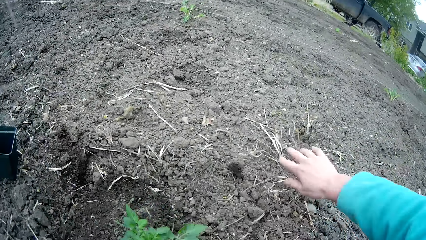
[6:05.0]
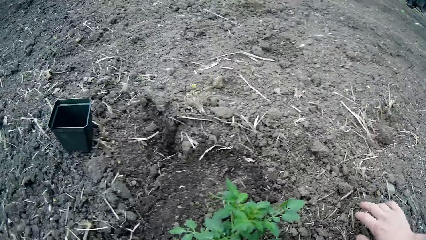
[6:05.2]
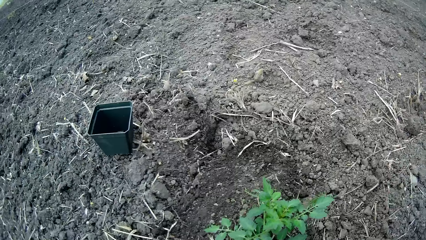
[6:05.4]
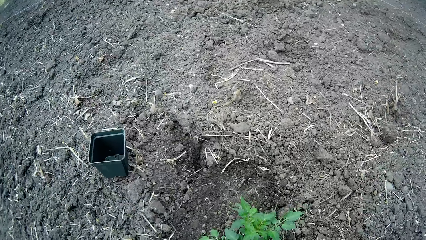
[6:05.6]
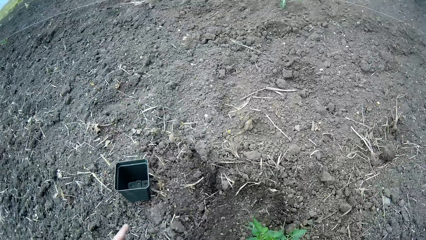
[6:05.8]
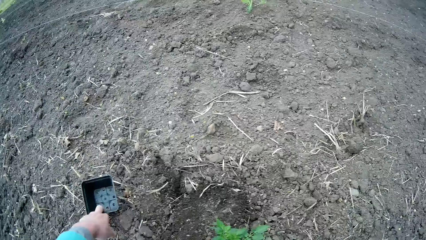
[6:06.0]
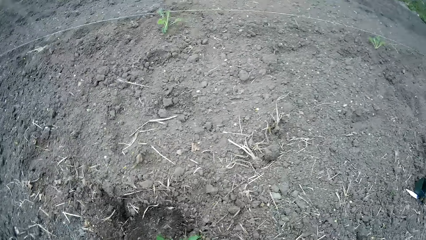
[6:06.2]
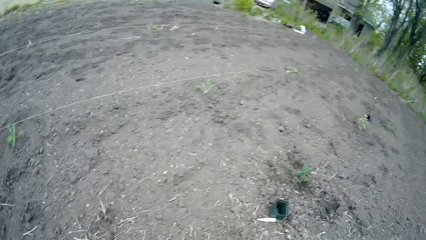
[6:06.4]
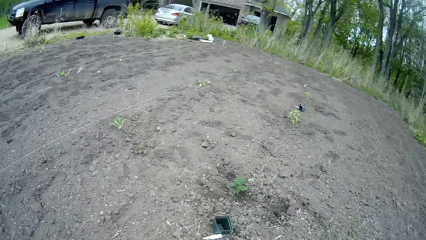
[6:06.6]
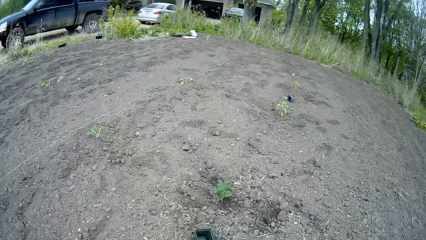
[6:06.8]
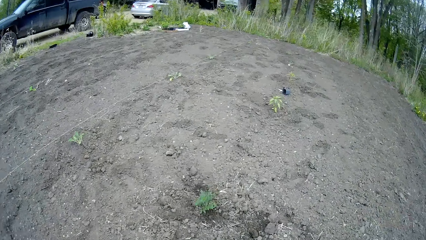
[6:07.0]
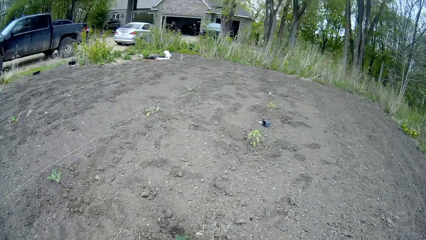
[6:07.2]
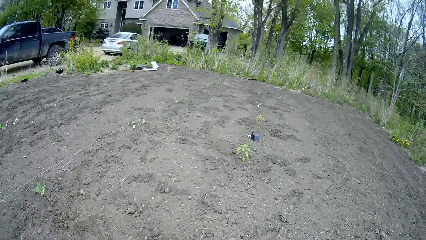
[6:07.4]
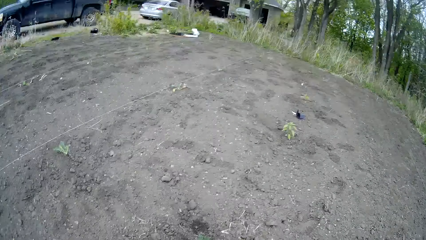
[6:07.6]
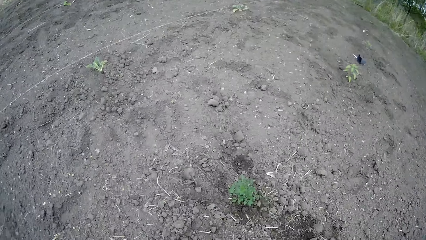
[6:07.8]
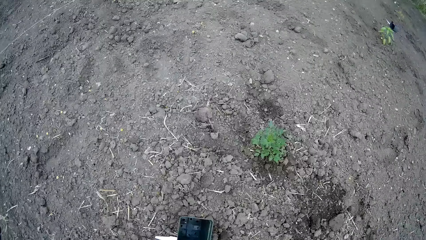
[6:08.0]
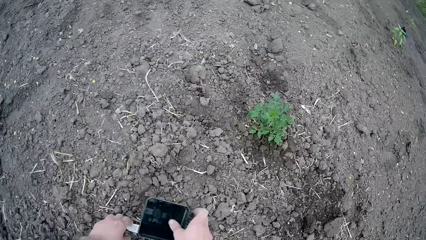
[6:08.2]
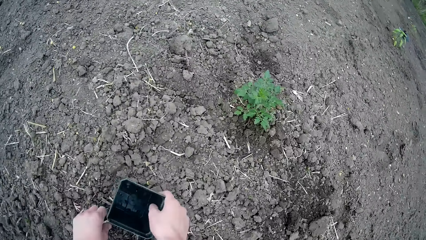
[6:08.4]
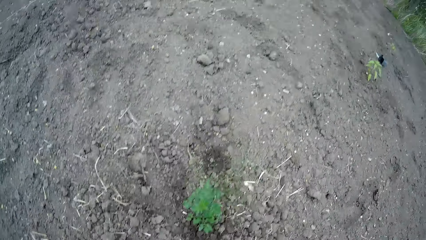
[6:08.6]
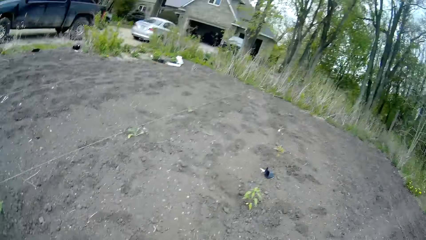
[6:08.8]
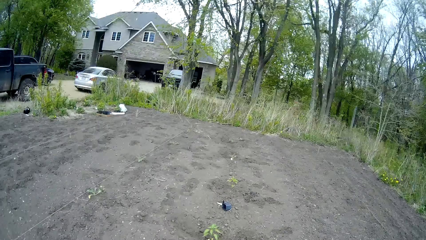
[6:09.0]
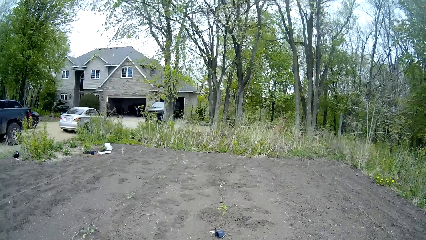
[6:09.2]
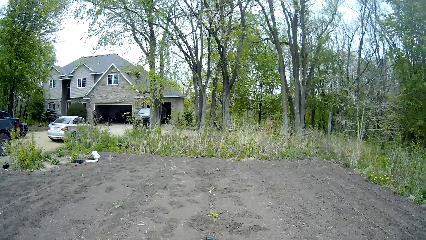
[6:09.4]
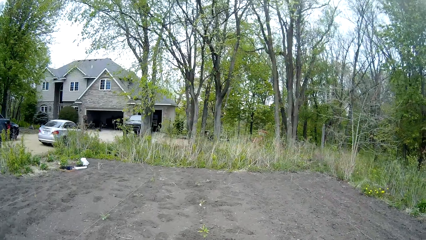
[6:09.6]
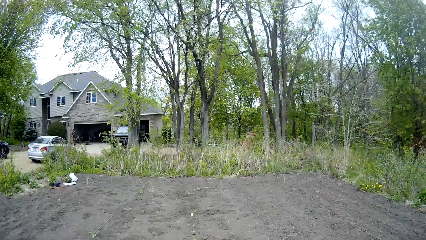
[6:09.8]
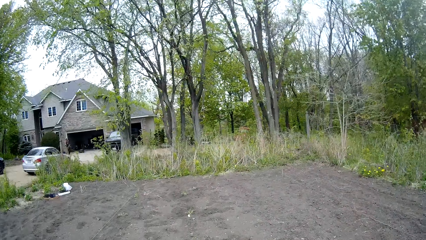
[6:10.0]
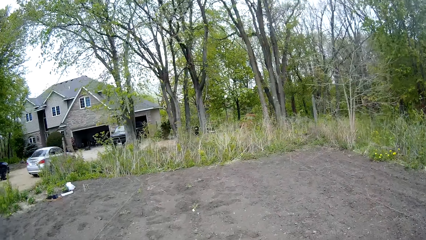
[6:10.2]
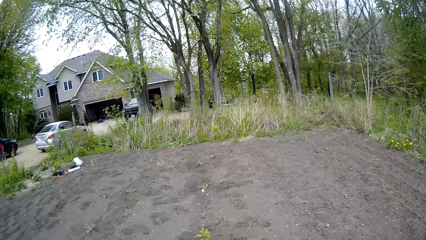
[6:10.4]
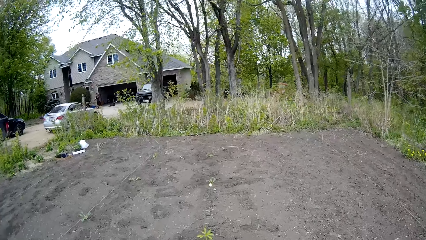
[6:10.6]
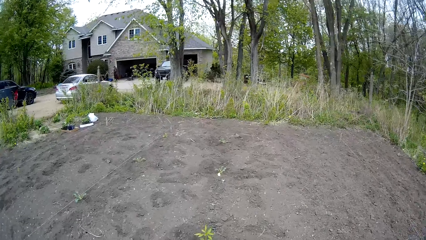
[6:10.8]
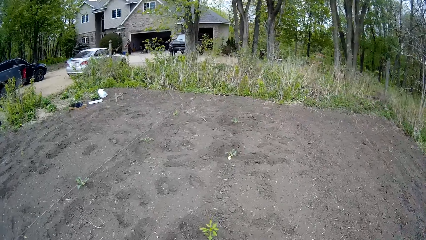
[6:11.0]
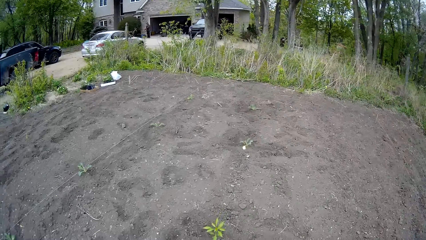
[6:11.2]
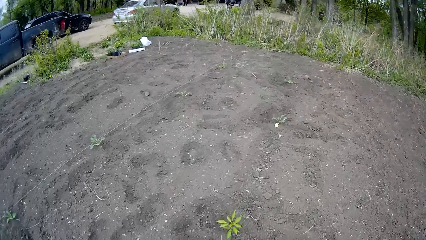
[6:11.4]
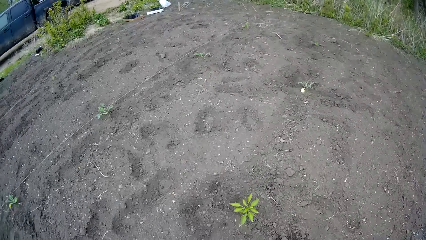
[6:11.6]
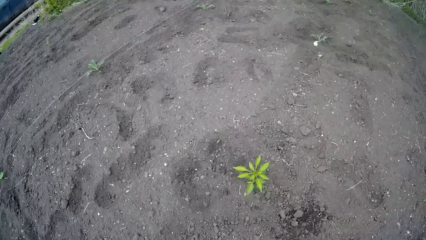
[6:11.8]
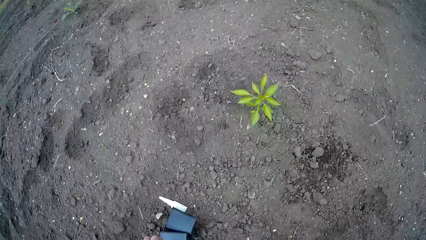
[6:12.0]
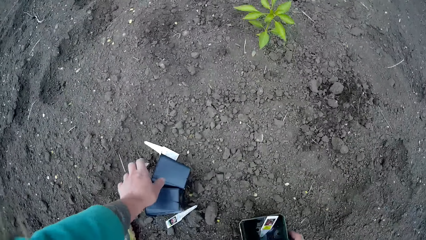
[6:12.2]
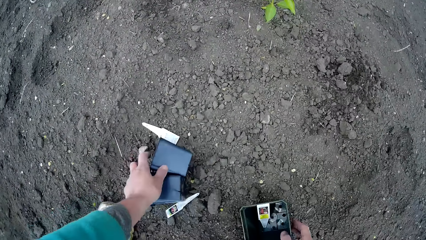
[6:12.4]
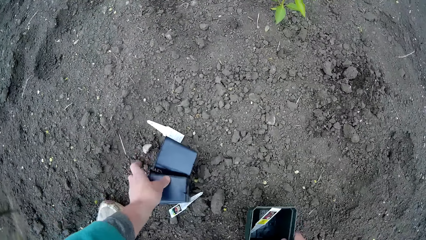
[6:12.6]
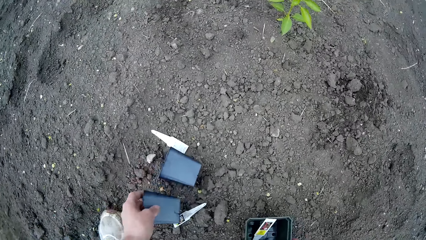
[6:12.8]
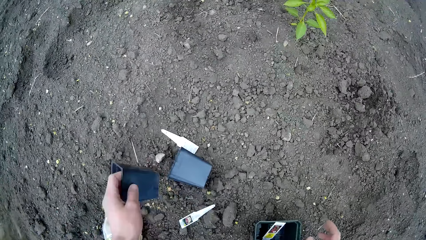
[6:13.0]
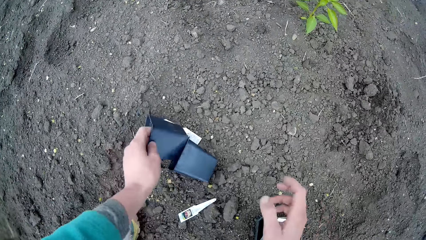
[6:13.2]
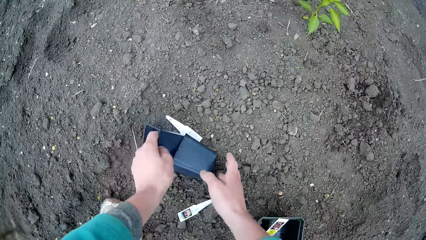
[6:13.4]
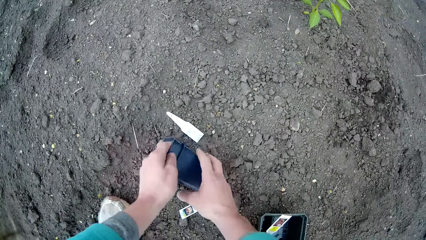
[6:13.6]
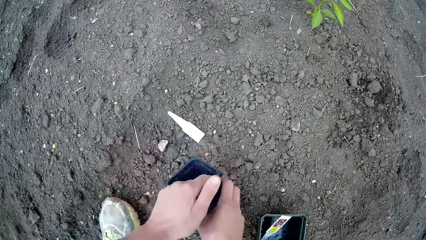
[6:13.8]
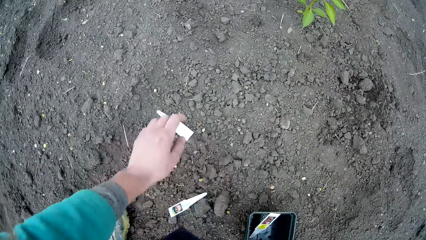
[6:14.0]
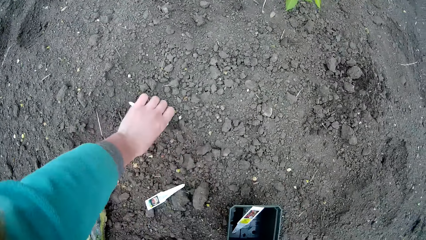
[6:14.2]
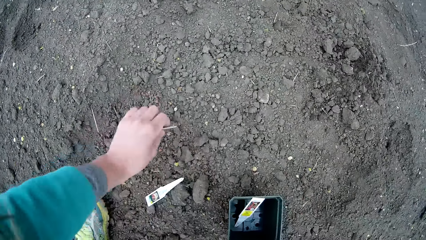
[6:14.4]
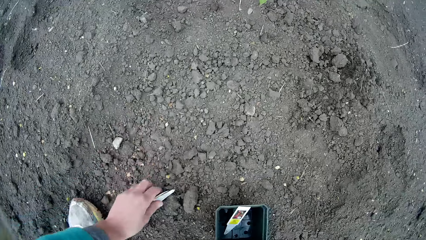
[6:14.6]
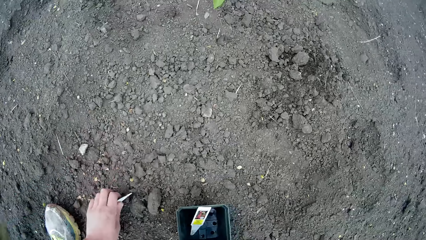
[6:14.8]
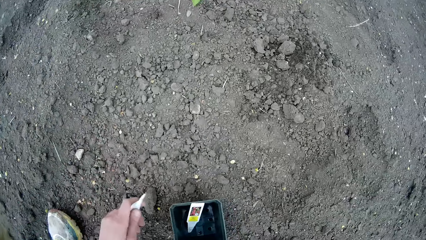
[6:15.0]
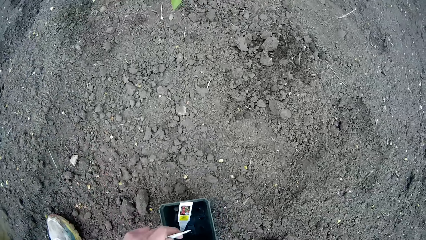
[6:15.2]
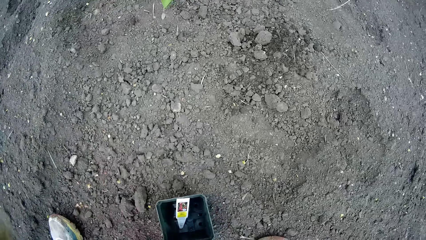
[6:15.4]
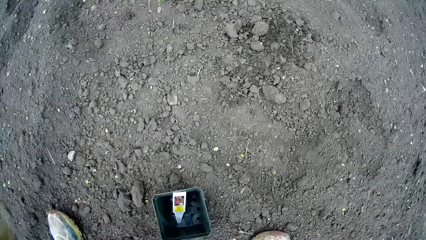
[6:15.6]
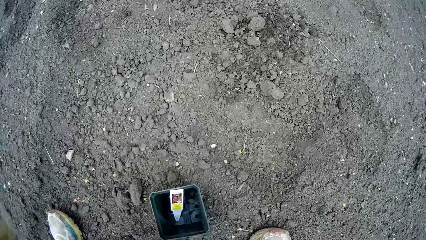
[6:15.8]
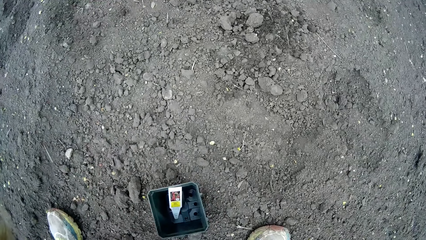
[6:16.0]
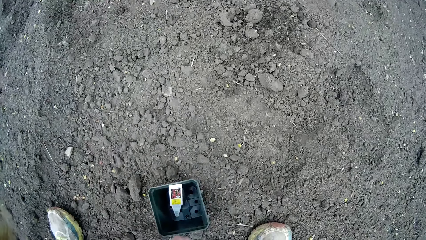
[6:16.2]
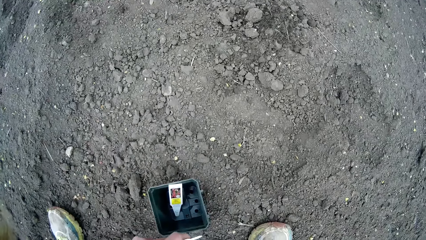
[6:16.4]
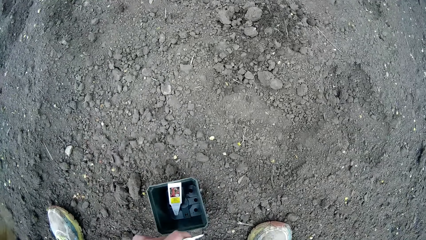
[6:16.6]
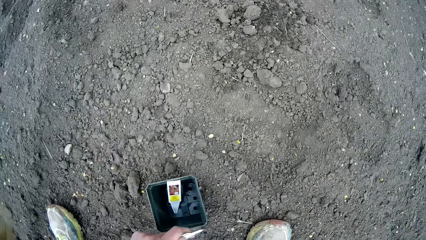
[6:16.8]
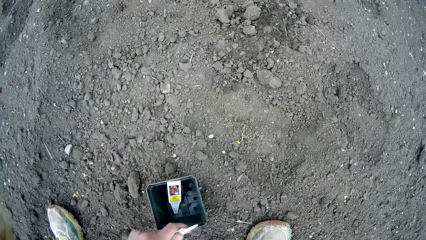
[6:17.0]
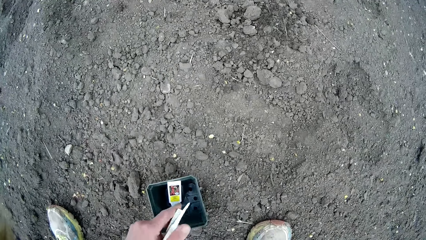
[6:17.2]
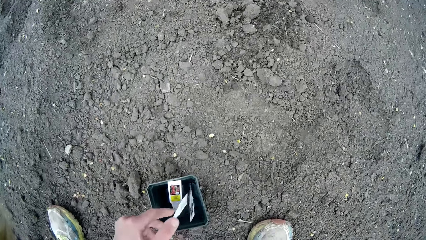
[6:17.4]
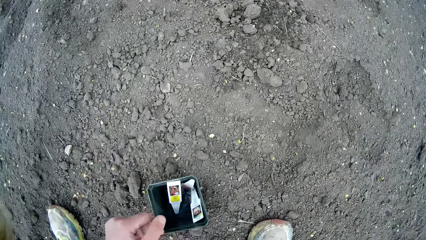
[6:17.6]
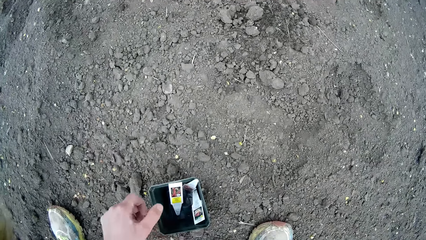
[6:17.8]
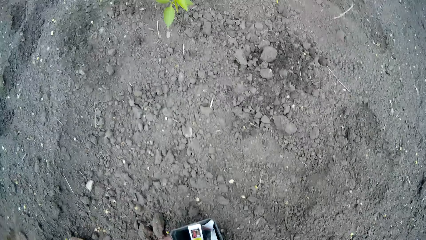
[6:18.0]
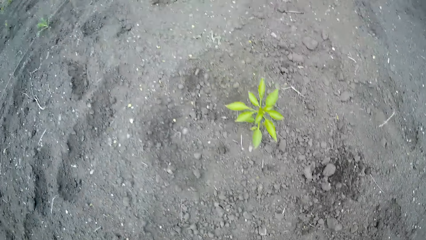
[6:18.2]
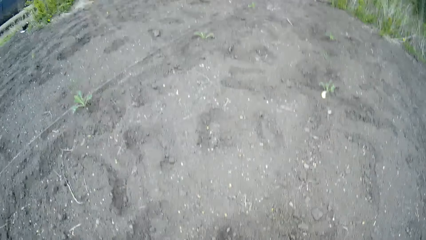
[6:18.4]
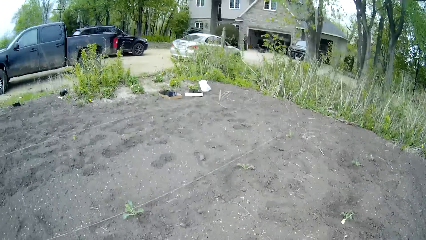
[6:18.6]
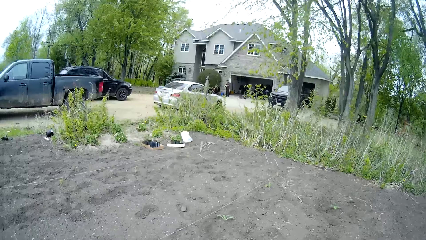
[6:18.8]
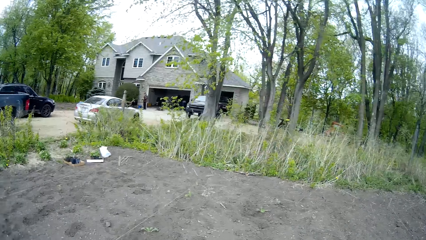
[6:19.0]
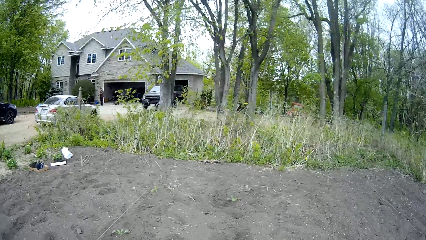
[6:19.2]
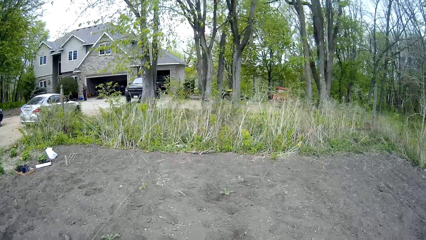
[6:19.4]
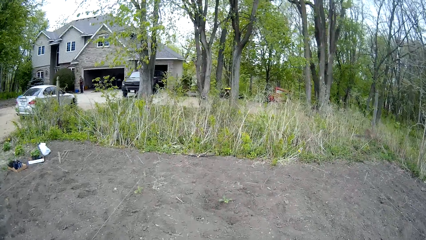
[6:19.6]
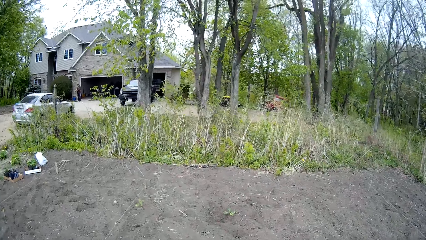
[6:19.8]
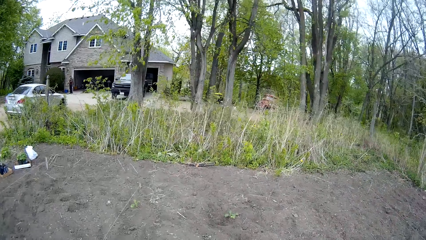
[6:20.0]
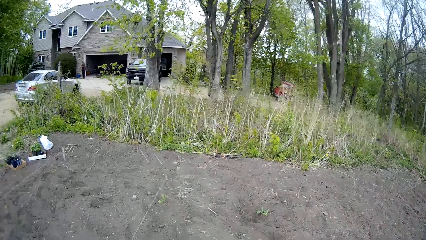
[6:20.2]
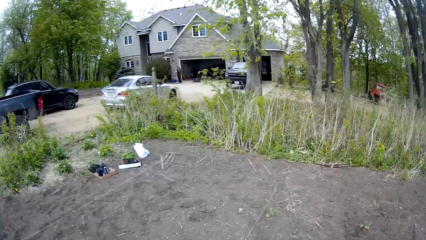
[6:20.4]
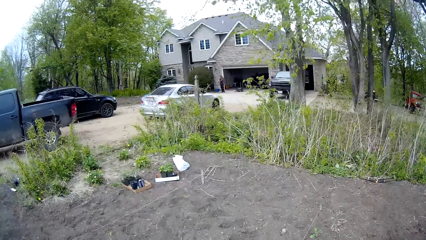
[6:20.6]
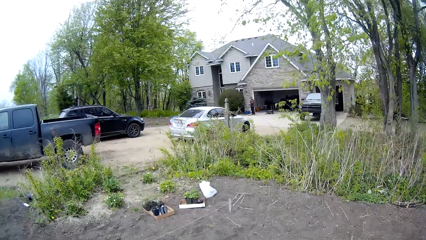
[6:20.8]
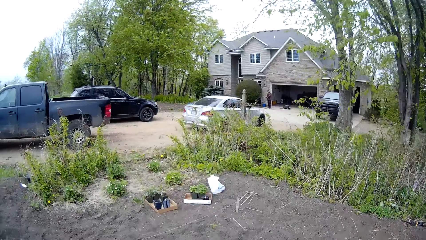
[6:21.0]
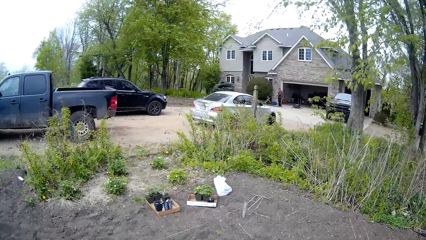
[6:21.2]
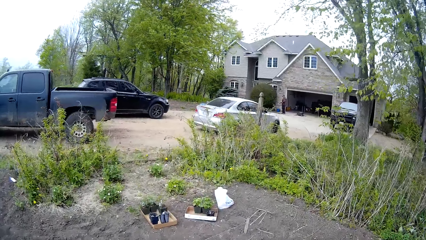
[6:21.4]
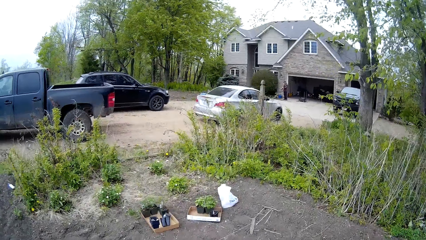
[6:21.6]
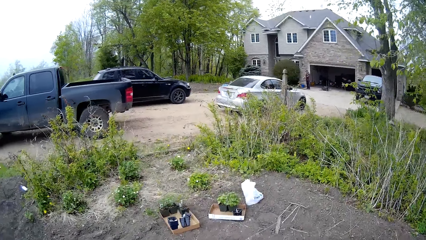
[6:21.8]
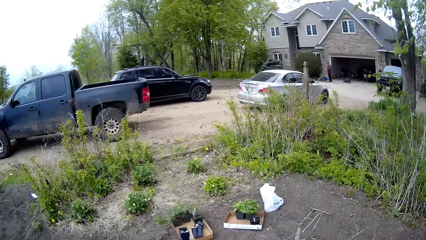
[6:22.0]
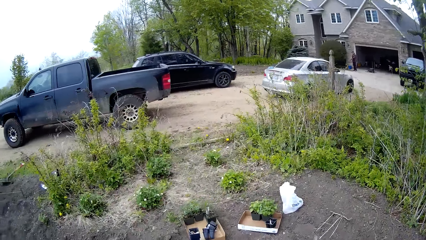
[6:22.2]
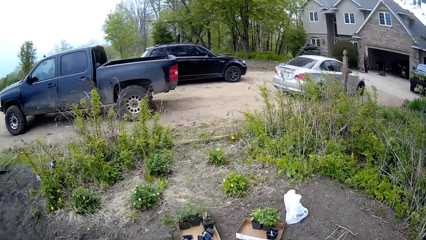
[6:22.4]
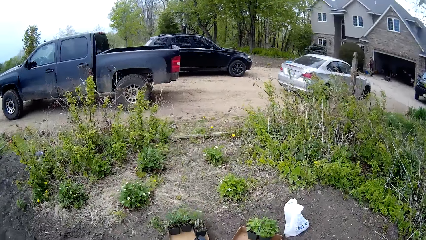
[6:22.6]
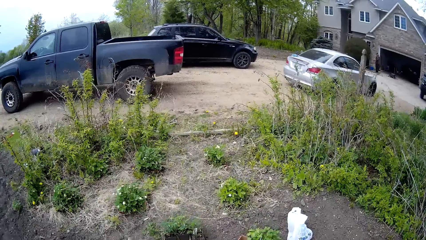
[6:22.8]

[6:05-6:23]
The camera wearer holds soil with his right hand. He carries the plant pot or container from the ground with his left hand. He looks around. He carries the plant pot from the ground with his right hand. He carries the plant pot from the ground with his left hand. He puts the plant pot into a plant pot with his left hand. He carries the plant pot with both hands. He carries a paper or small tube from the ground with his left hand. He does so again. He does something. He puts the paper into the plant pot with his left hand. He moves around.
